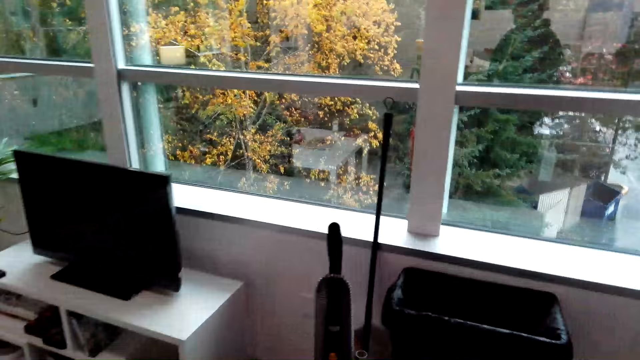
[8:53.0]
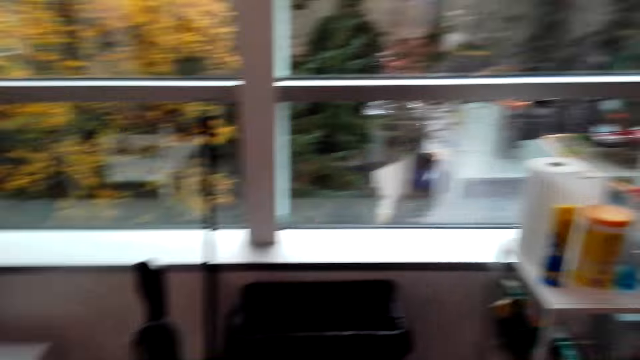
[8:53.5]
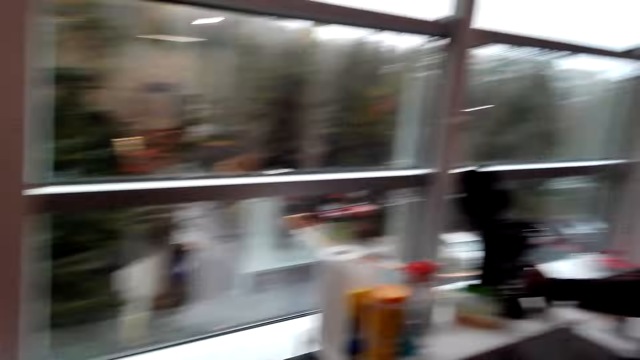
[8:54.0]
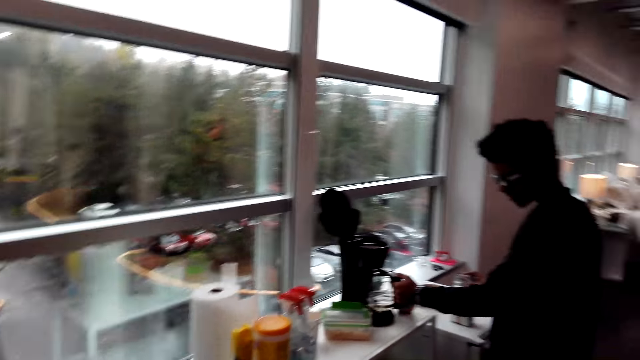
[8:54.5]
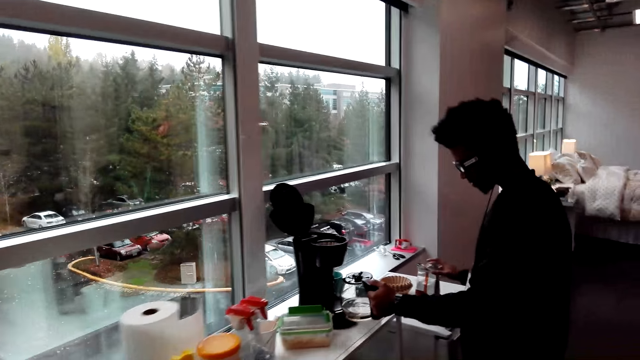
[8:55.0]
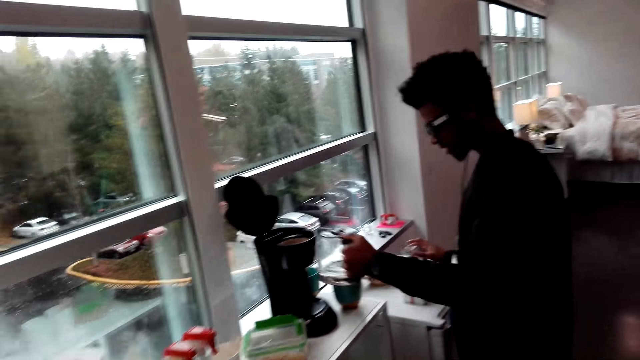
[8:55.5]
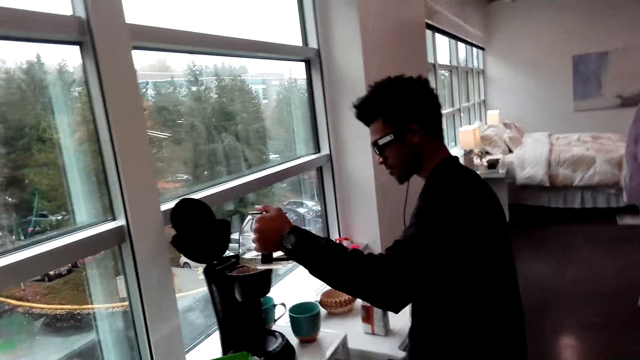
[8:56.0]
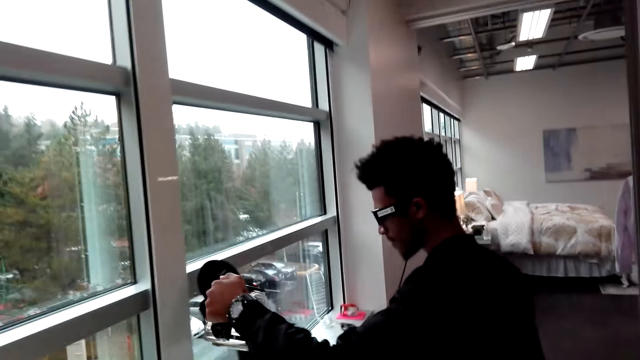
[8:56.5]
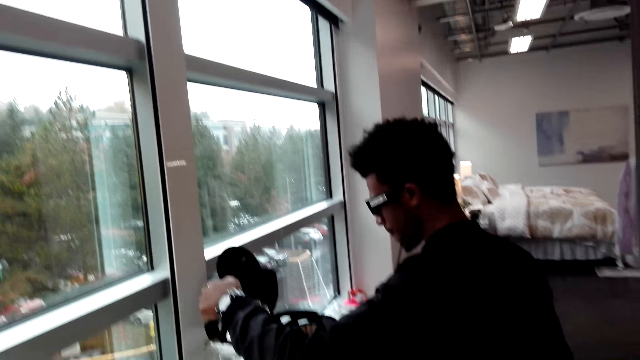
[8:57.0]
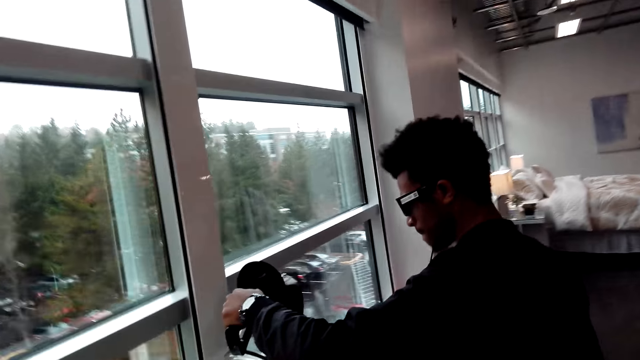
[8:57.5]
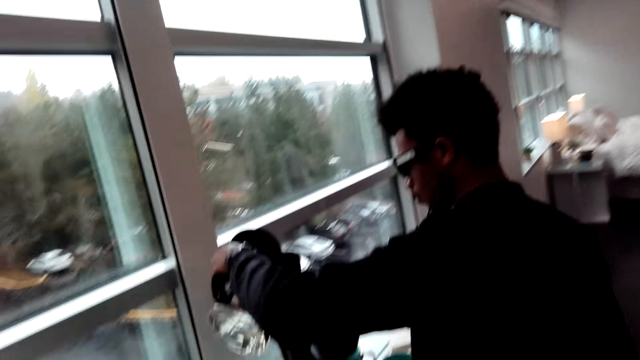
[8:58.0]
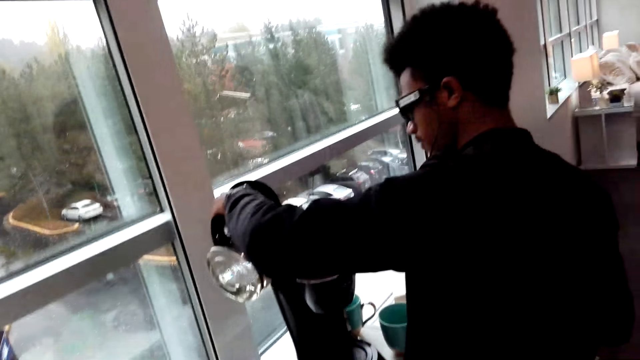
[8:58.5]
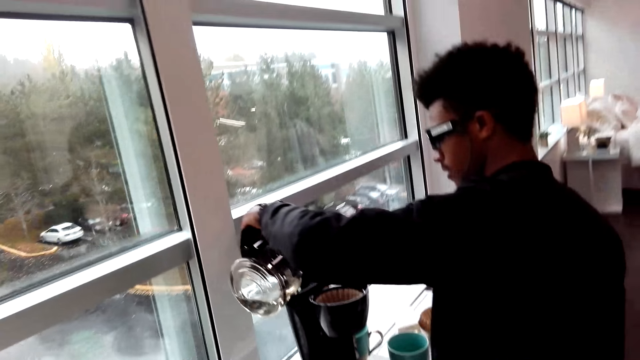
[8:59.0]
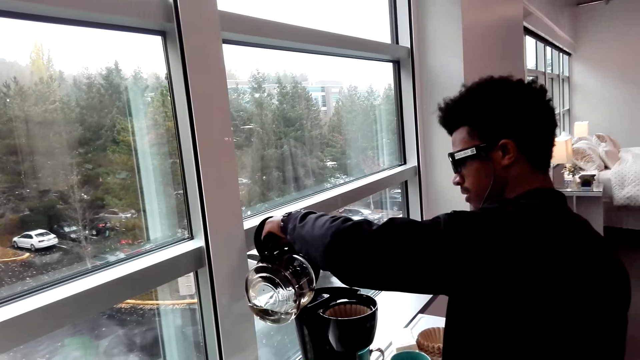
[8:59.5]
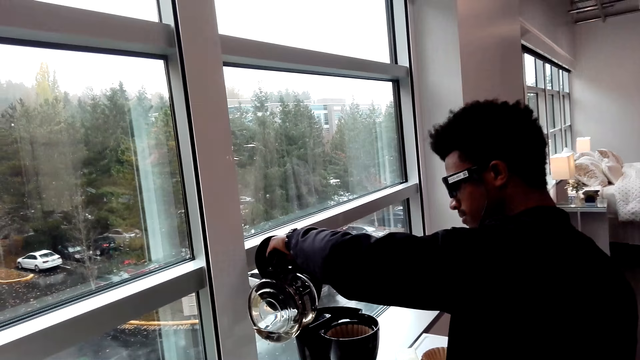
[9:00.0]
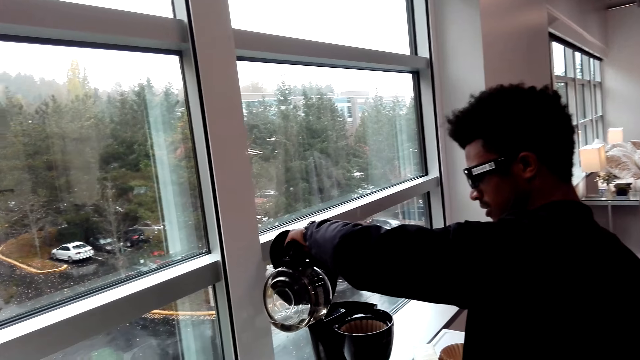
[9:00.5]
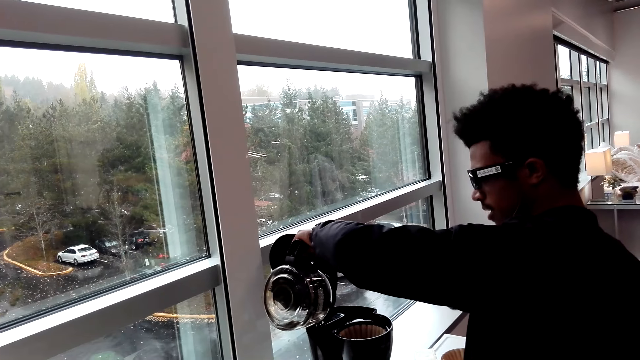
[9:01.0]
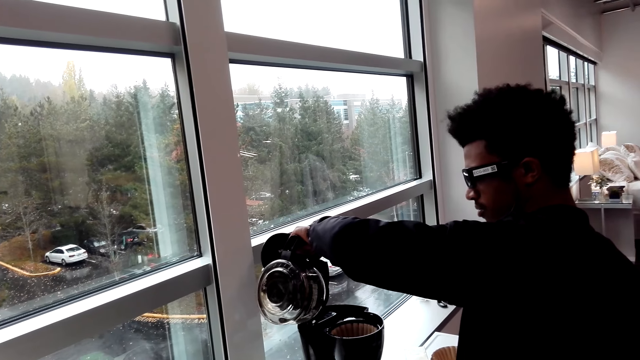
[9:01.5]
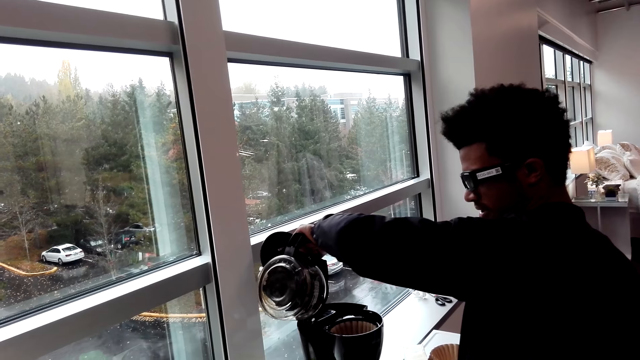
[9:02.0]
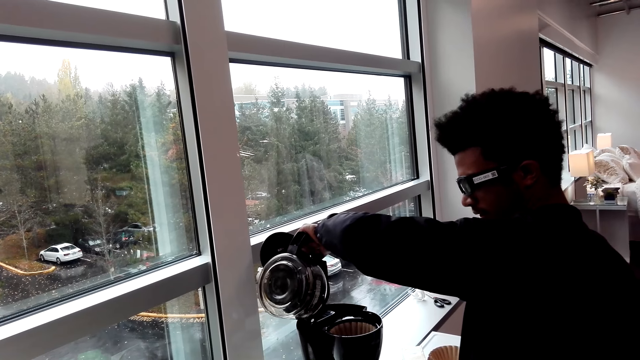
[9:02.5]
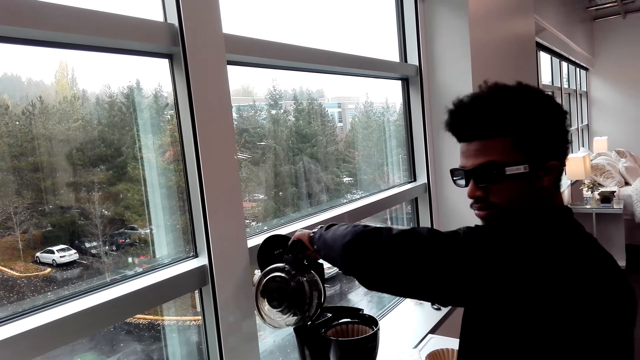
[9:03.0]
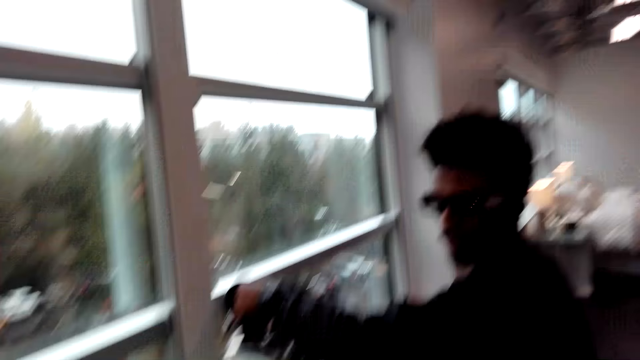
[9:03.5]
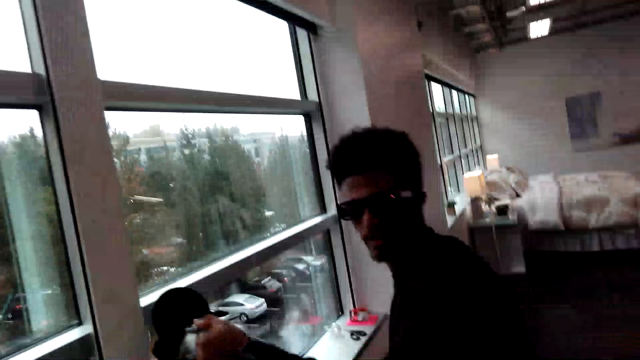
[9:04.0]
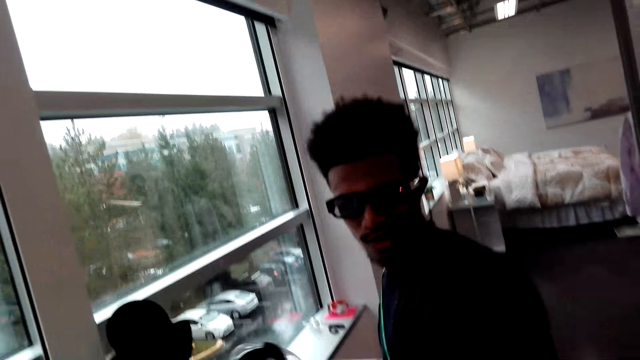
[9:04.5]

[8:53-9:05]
The camera wearer pours water on an electric jug. They pour water on the electric jug again.

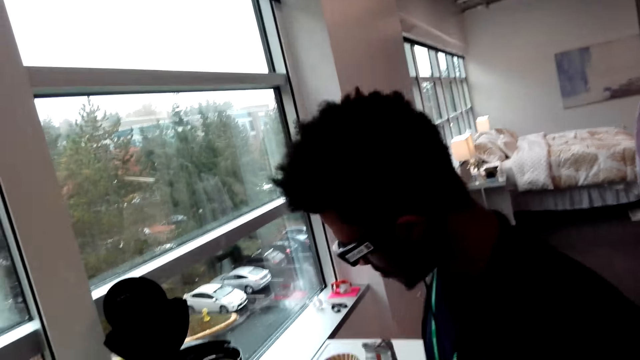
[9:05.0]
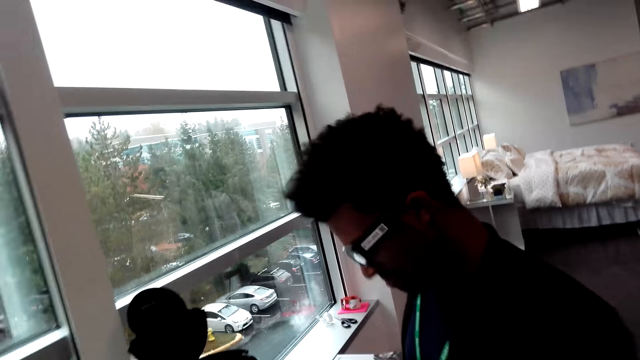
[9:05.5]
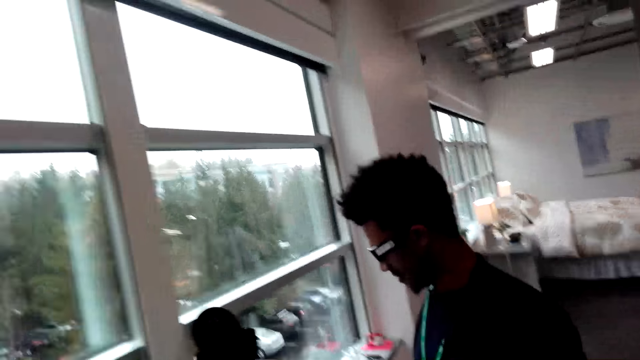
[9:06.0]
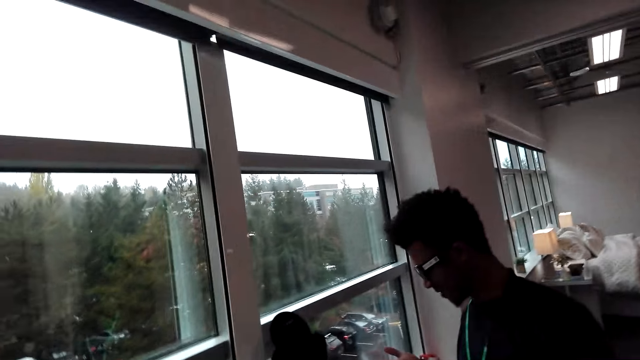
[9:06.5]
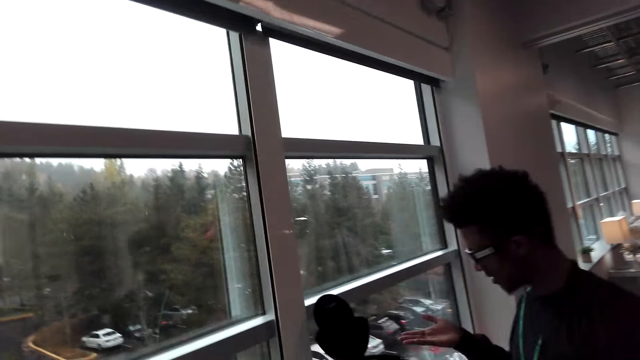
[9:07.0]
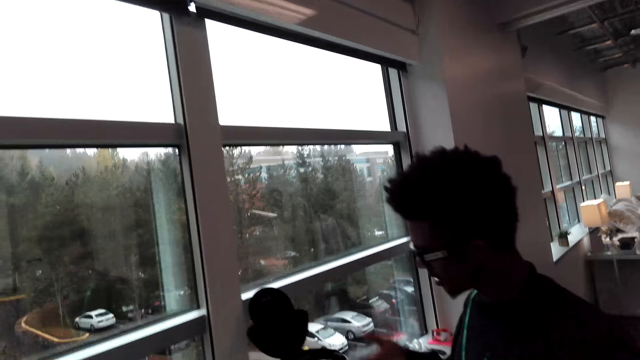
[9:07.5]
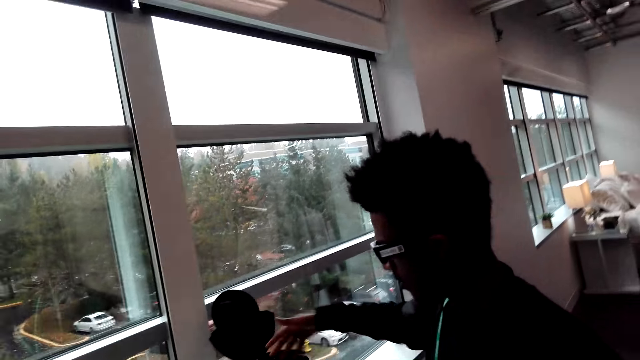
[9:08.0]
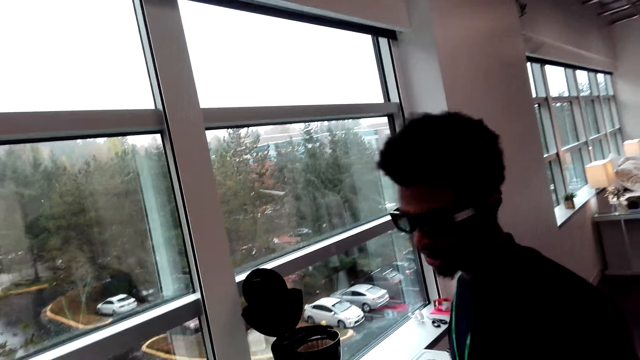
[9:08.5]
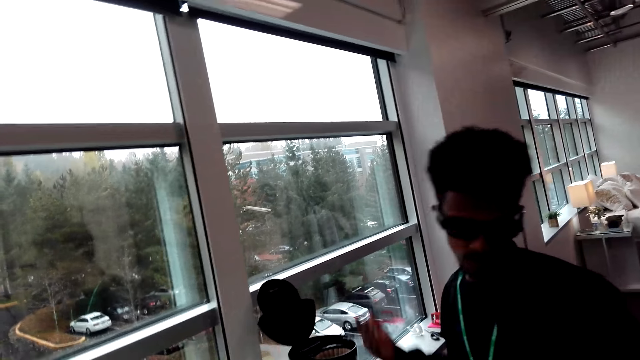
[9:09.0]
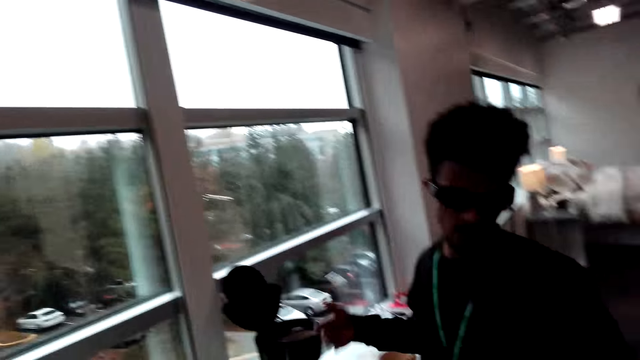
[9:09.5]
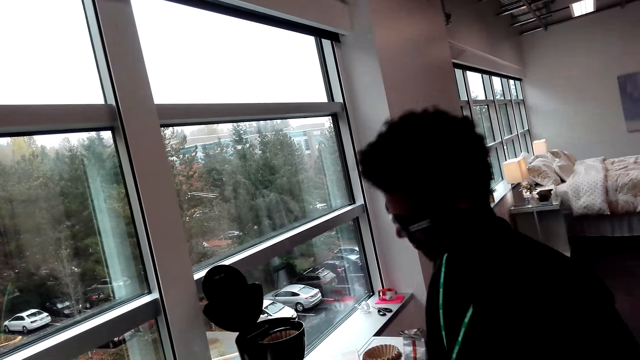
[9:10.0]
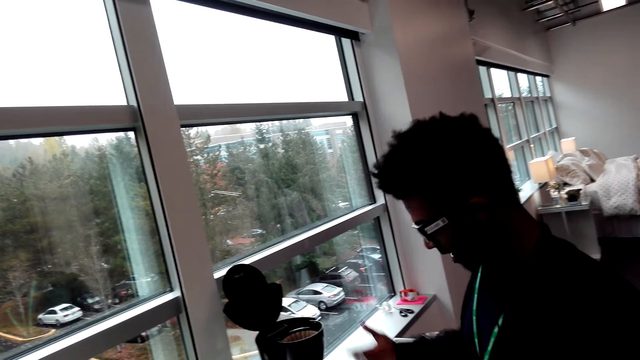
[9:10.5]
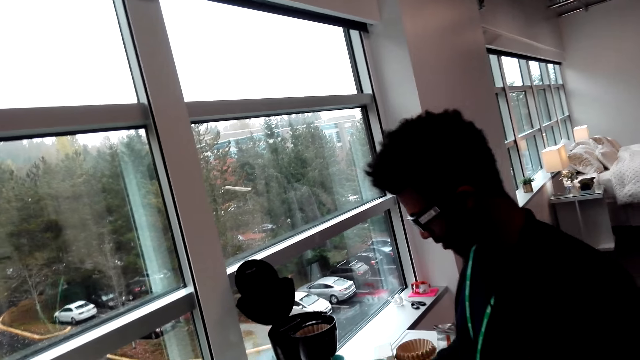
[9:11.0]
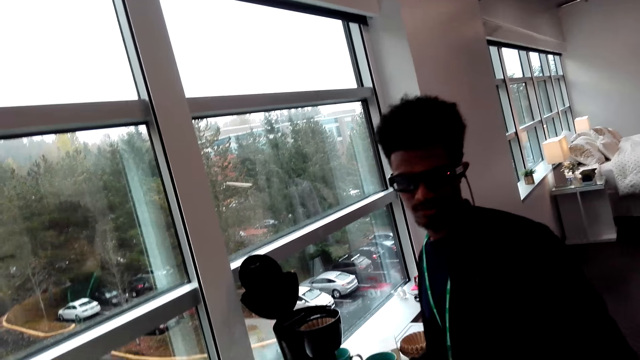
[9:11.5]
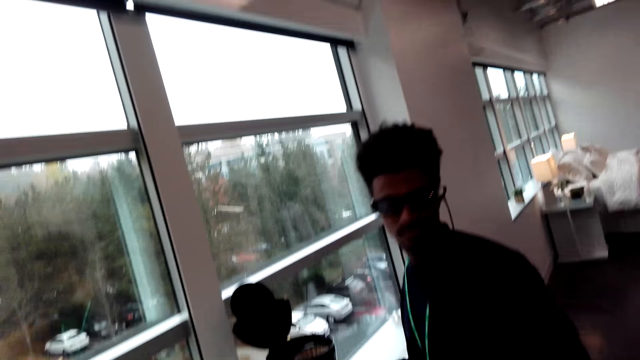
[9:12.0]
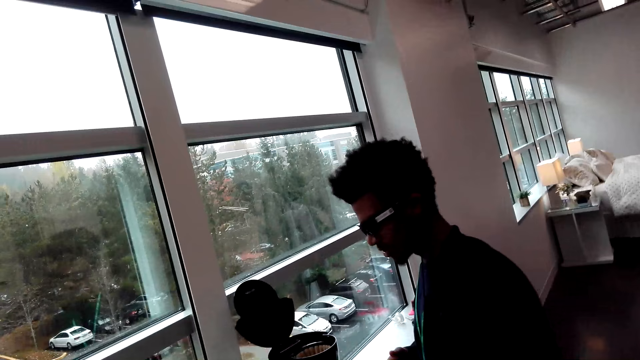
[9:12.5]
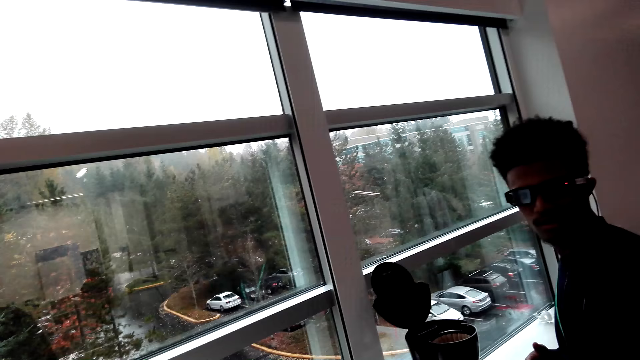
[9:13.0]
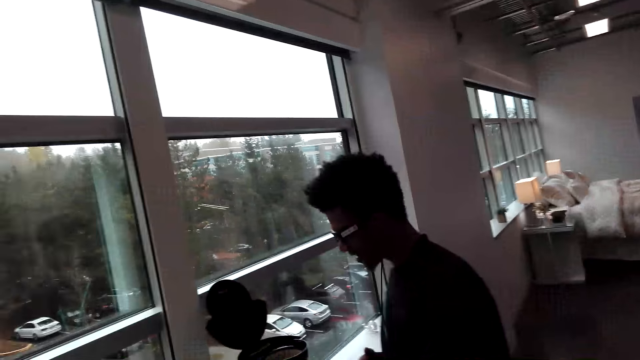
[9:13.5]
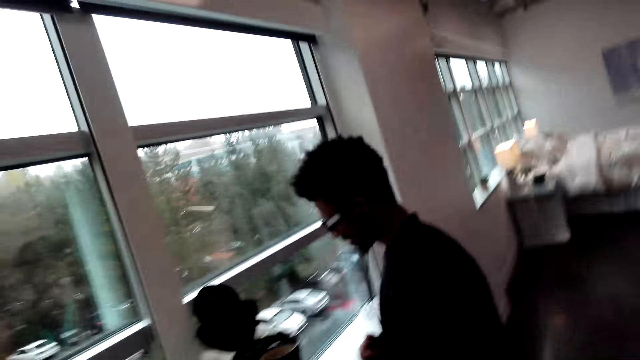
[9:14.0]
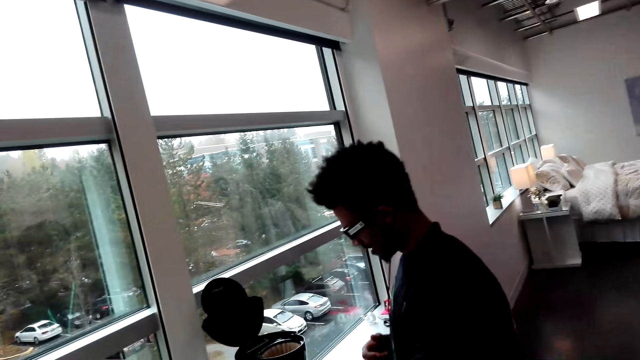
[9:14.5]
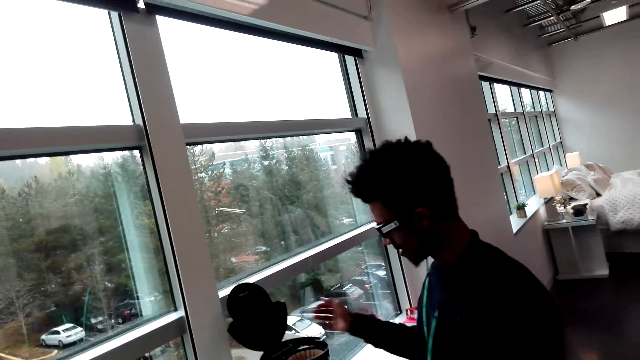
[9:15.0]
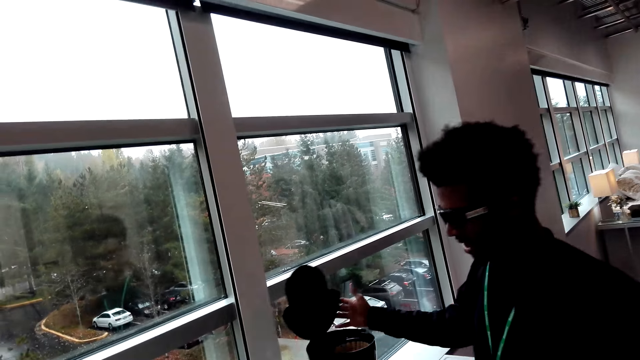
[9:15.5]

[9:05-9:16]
A person closes the coffee maker.
